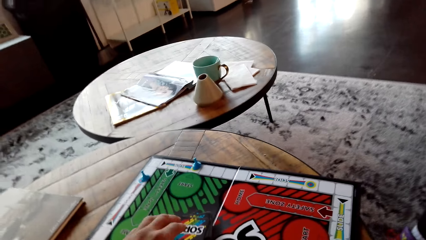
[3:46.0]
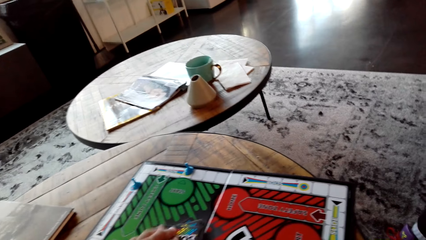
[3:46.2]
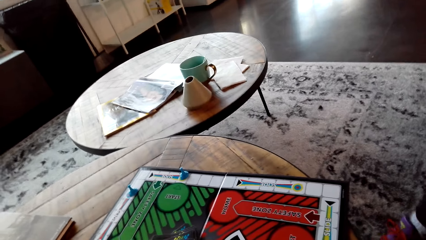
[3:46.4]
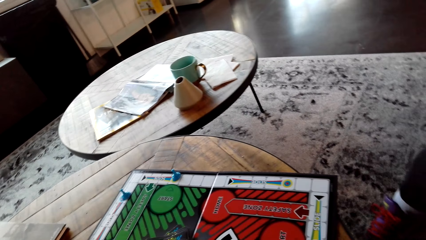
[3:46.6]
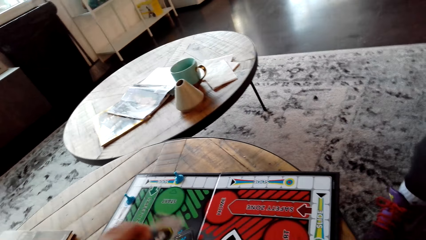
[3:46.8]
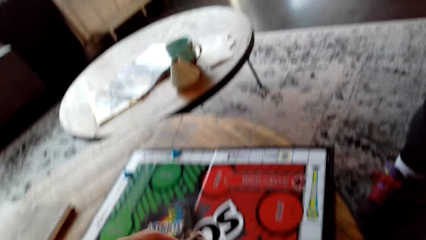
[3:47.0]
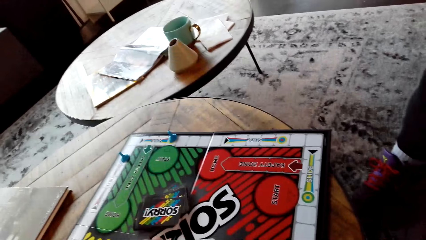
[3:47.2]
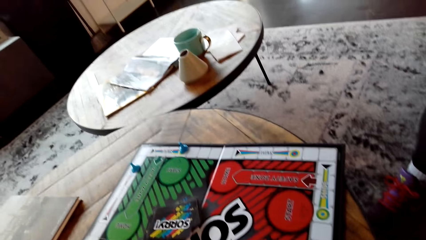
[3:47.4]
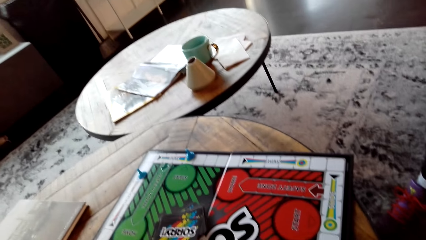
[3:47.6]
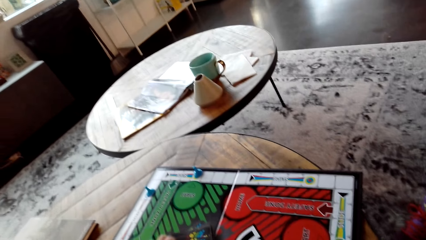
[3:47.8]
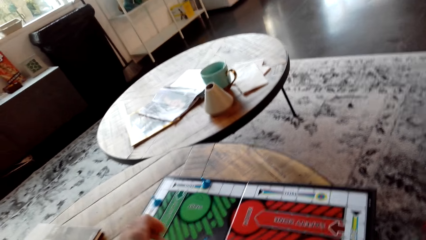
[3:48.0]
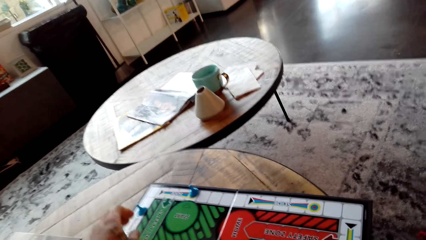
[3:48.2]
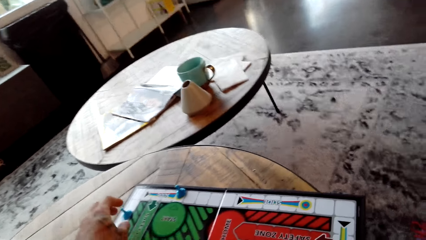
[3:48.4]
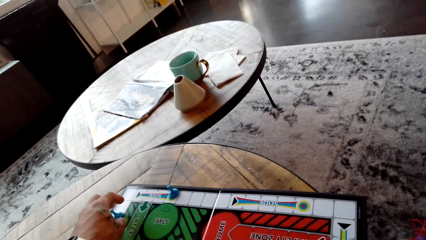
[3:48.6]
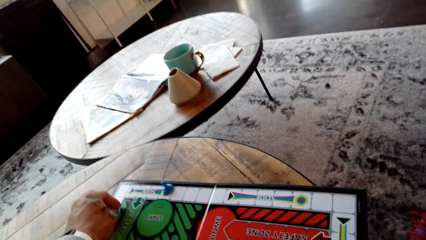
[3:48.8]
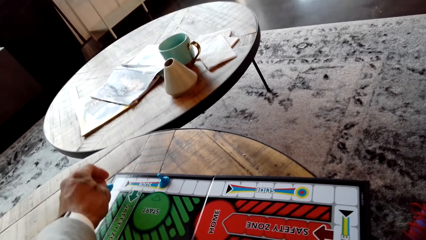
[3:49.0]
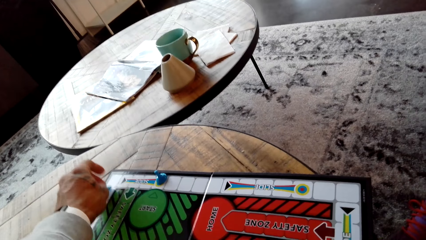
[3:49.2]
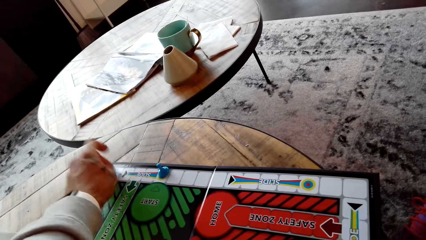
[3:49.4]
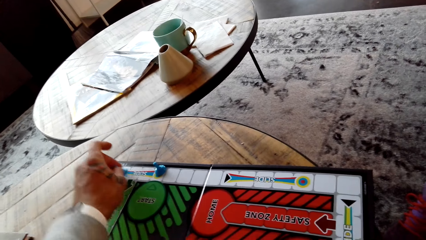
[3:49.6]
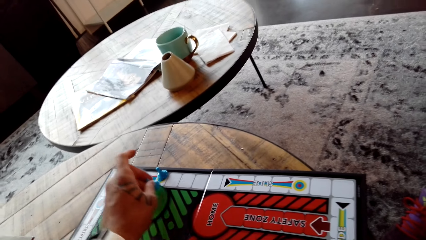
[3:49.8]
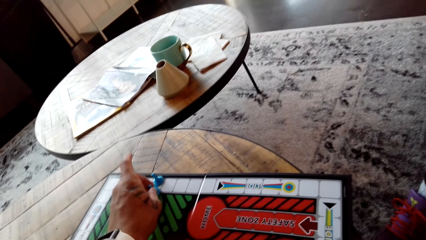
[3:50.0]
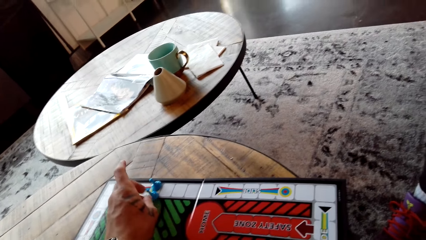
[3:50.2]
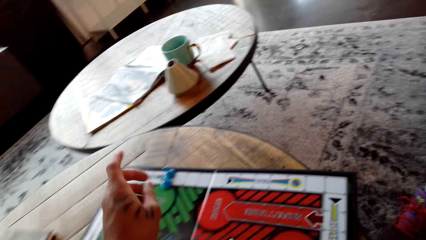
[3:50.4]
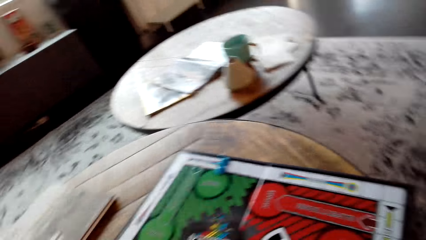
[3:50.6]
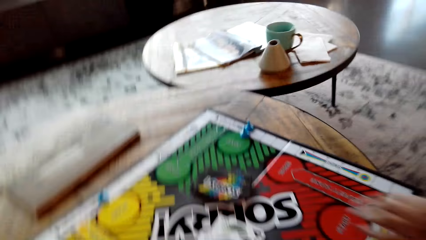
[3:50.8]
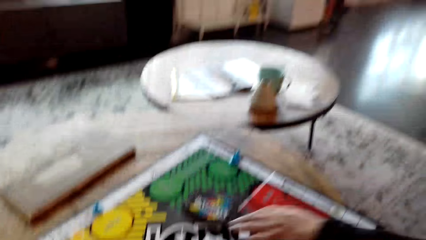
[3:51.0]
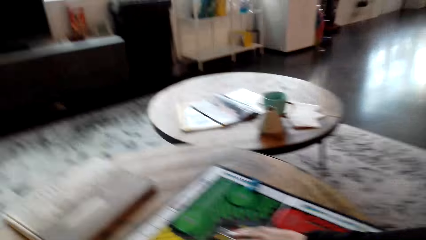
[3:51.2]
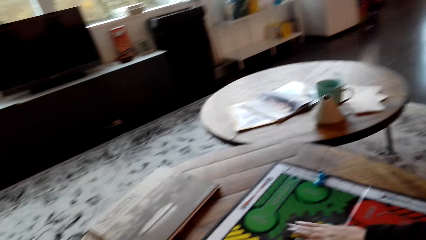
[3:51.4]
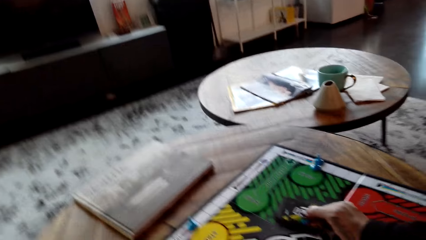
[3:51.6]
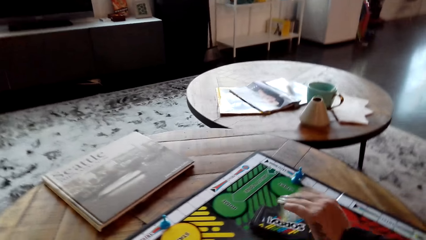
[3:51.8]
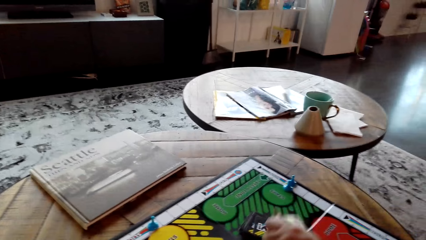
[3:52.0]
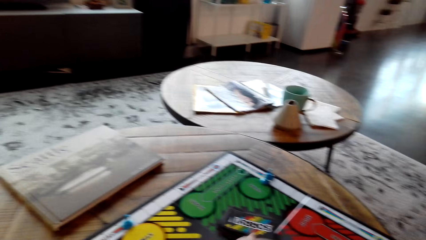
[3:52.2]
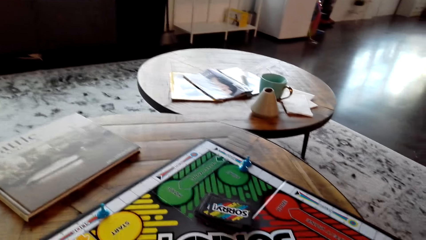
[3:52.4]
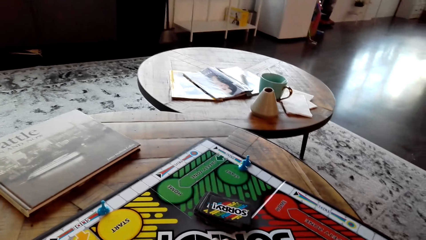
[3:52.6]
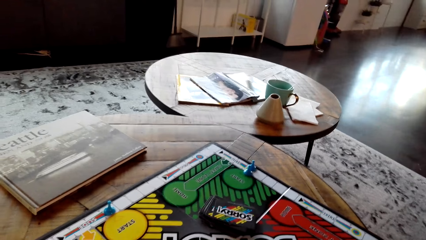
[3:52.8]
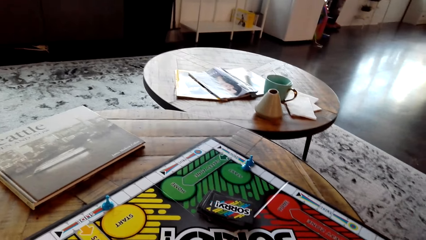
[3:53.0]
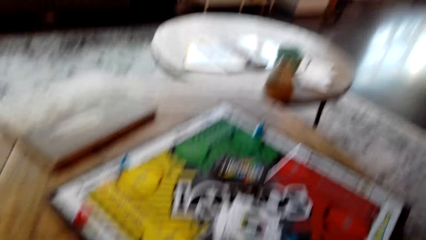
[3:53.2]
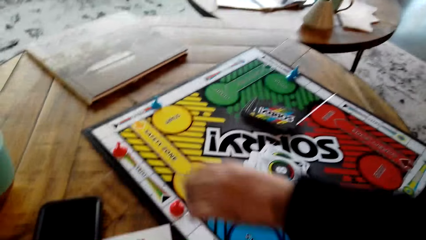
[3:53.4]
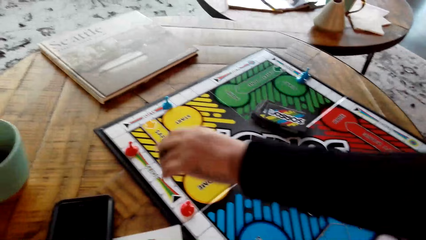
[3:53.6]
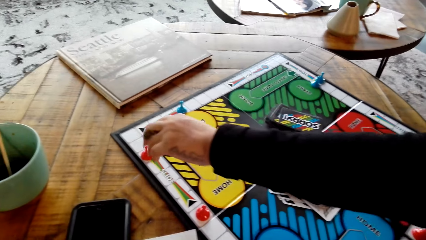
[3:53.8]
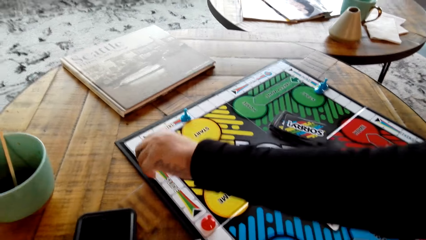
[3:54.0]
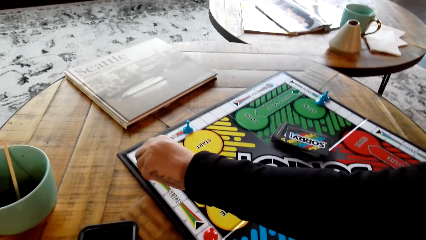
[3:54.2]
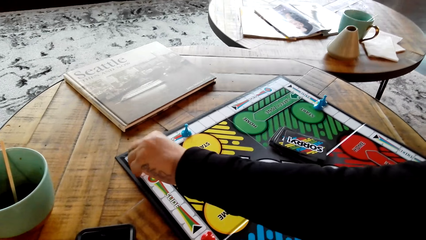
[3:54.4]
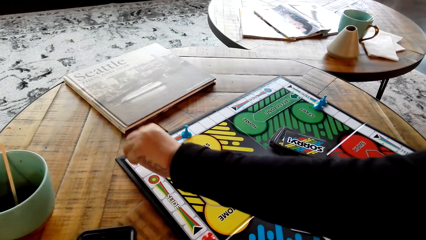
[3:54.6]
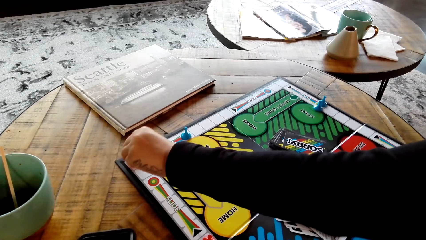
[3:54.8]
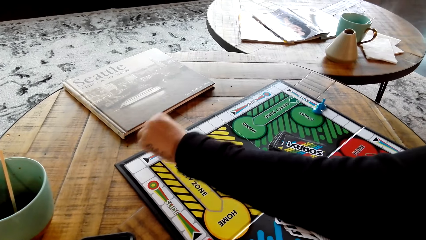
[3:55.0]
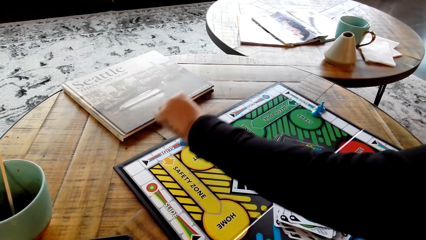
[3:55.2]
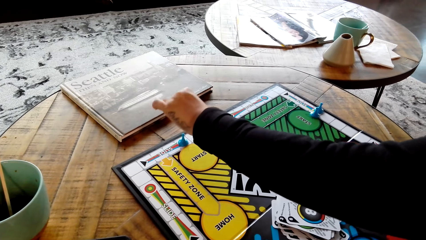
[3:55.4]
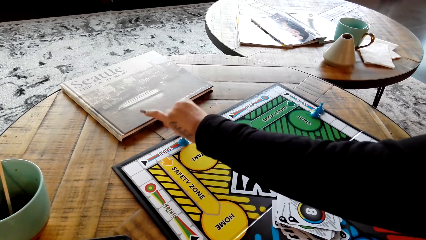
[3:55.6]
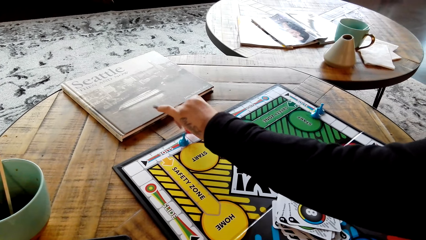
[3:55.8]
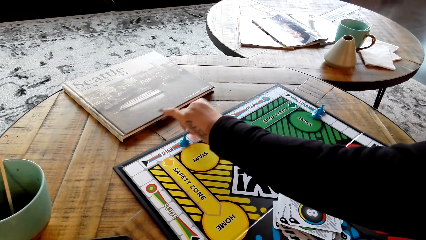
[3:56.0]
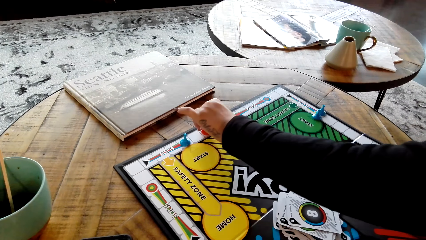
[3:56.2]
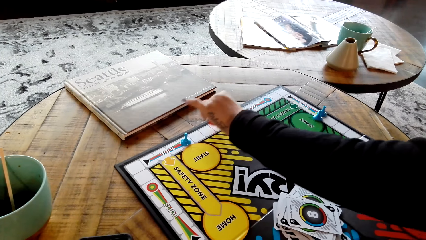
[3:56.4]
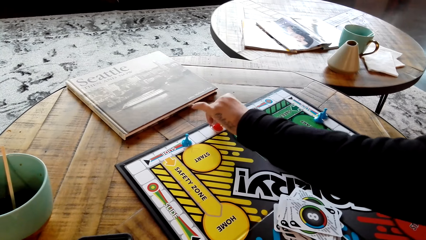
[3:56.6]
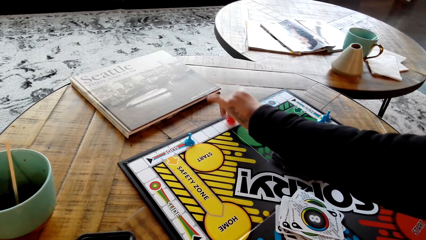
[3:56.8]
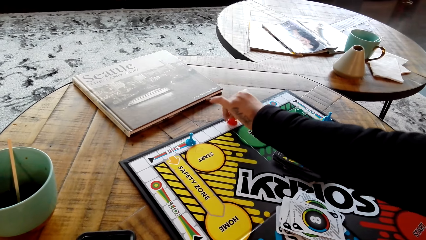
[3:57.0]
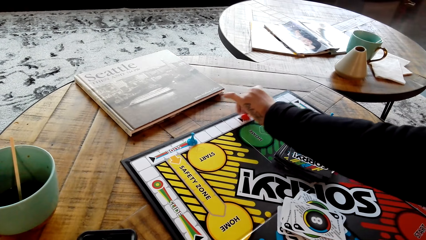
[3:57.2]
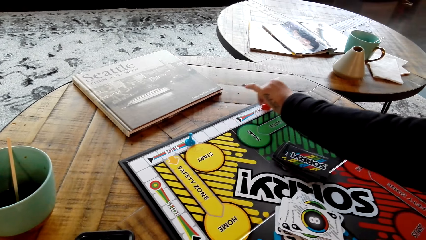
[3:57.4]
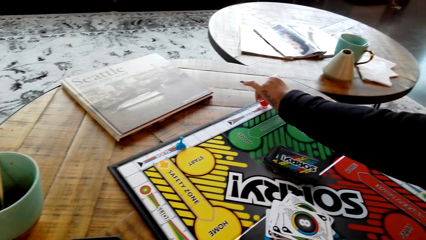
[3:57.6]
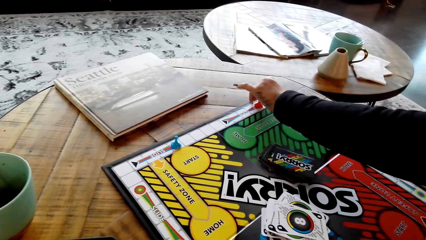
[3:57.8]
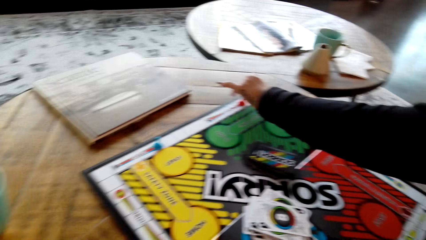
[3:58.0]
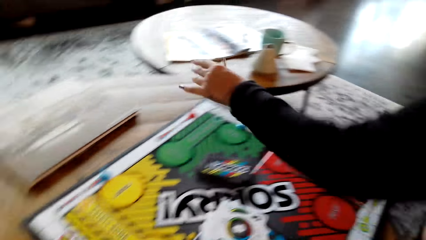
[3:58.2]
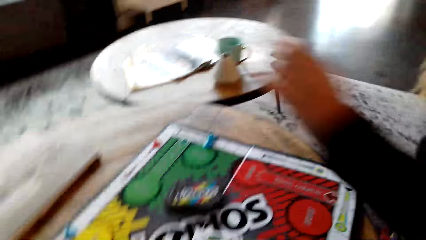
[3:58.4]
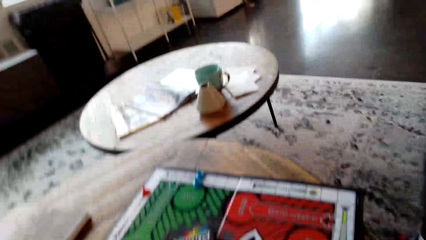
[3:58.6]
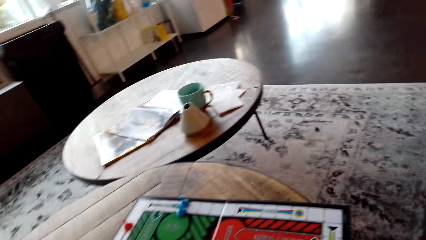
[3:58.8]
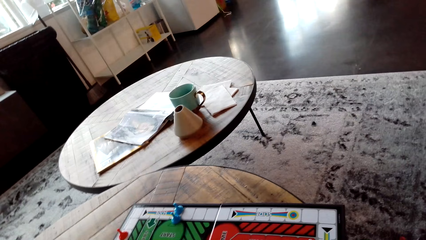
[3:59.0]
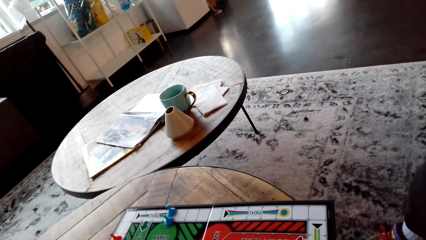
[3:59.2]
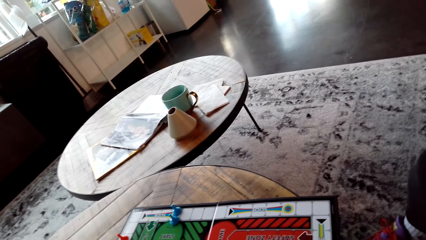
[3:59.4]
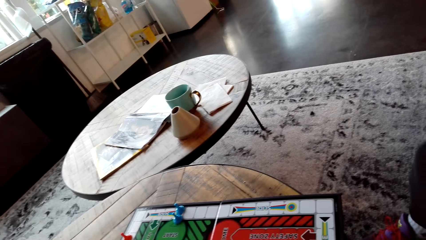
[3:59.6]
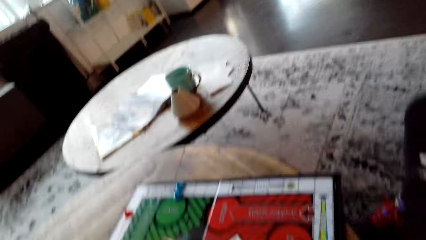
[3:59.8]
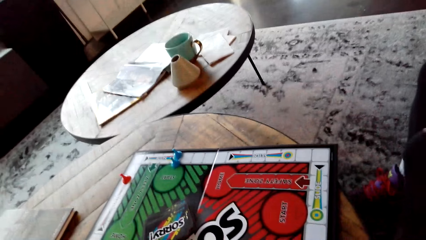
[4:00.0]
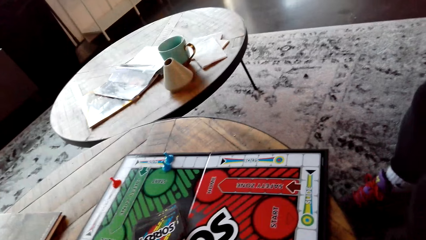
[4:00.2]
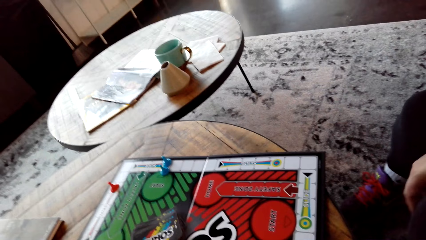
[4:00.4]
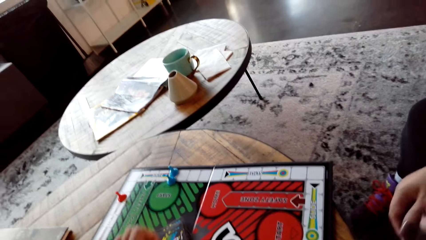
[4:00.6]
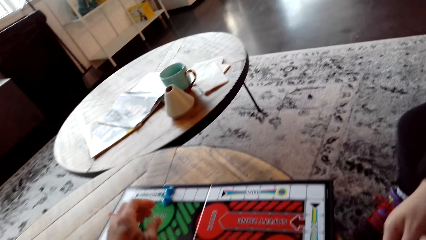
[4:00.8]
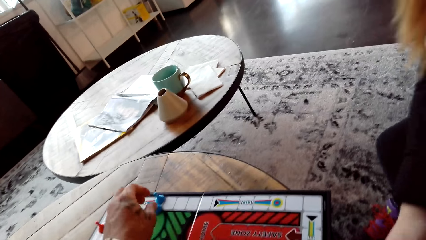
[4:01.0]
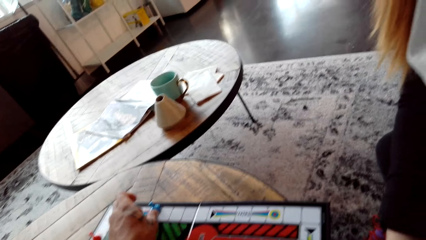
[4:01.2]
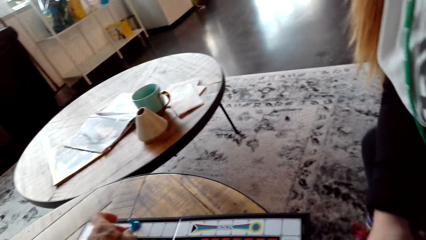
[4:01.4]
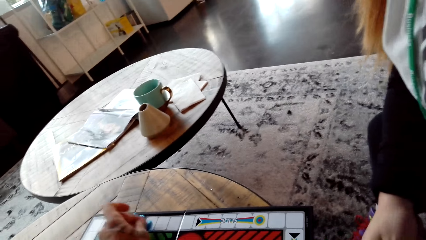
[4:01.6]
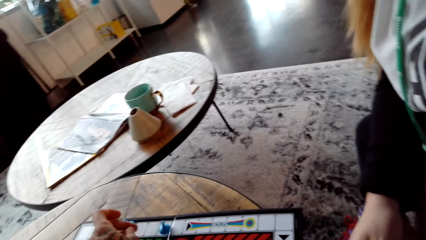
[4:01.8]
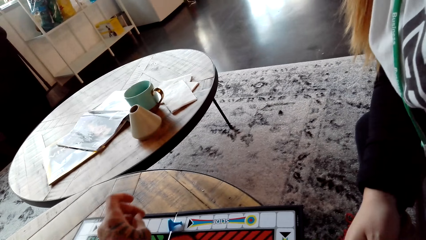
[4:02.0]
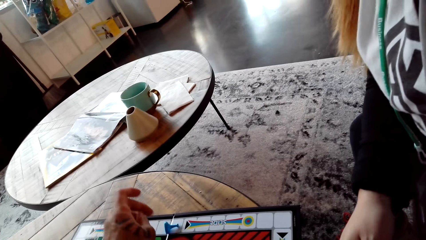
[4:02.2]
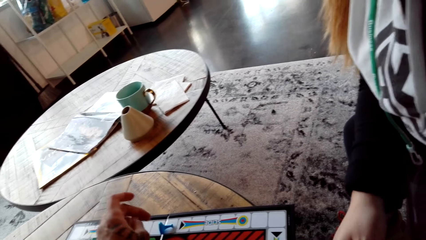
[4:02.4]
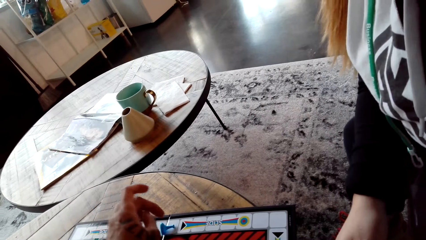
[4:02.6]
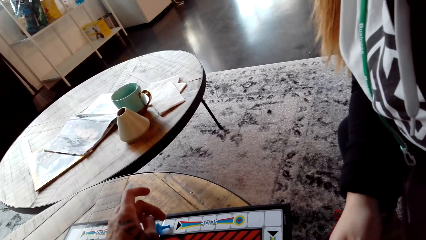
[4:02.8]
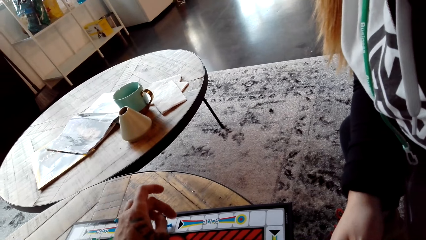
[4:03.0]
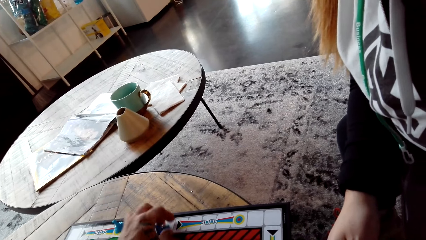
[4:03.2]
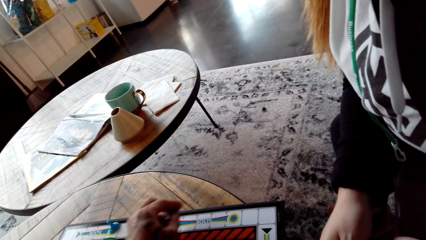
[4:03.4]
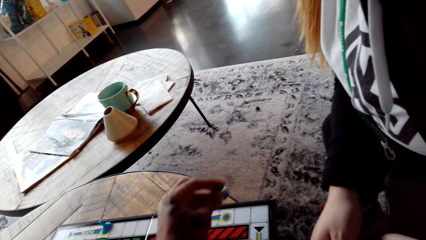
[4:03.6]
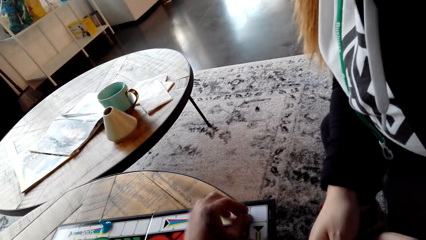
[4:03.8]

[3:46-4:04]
The lady puts the red pawn down on the board. The camera wearer plays the sorry game. They draw a card from the board and put the card on the sorry board. They move the blue pawn on the board and put the blue pawn down on the board. The lady plays the sorry game. The lady draws a card from the board, puts the card on the sorry board, moves the red pawn on the board and puts the red pawn down on the board. The camera wearer plays the sorry game. They draw a card from the board and put the card on the sorry board. They move the blue pawn on the board.
